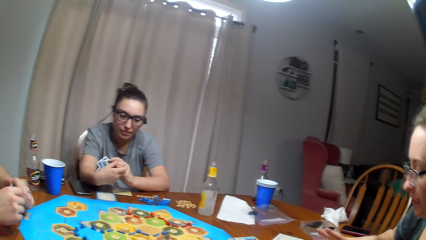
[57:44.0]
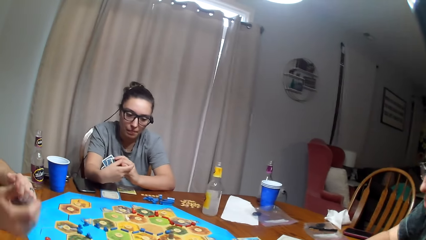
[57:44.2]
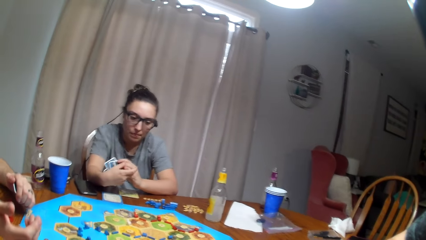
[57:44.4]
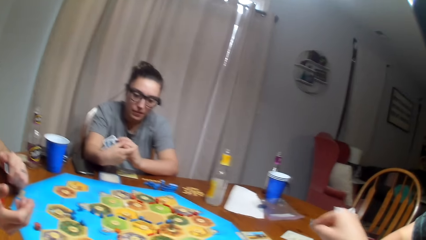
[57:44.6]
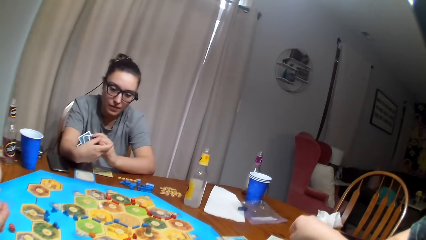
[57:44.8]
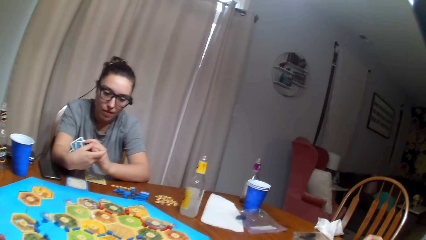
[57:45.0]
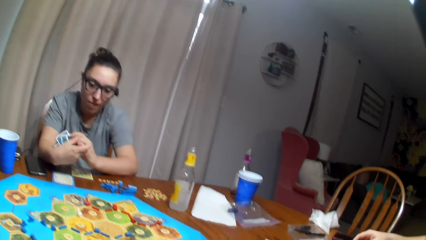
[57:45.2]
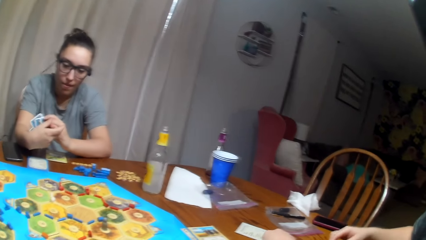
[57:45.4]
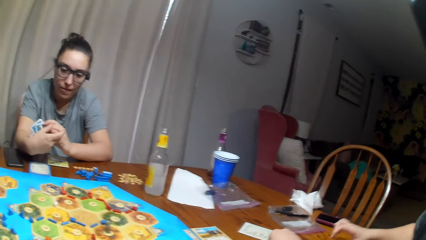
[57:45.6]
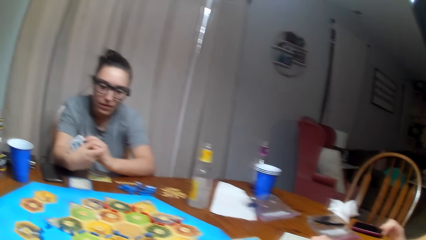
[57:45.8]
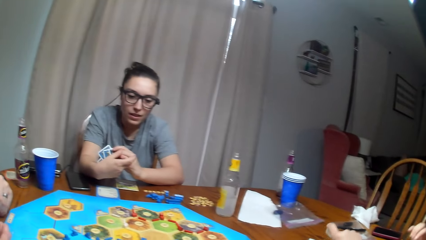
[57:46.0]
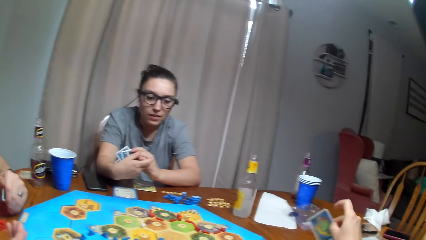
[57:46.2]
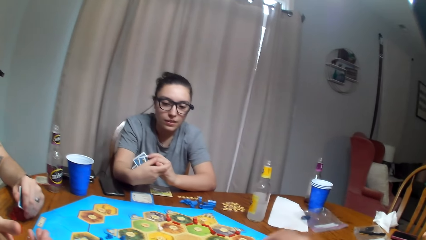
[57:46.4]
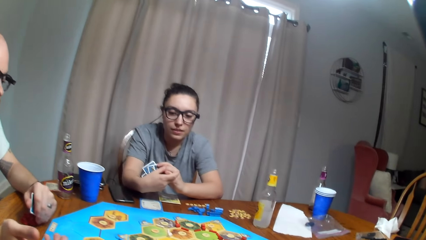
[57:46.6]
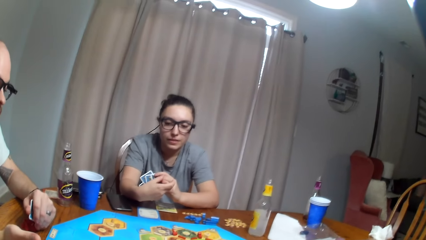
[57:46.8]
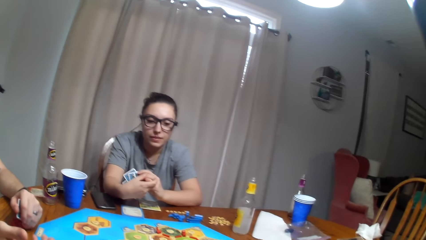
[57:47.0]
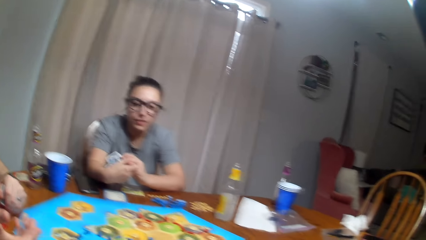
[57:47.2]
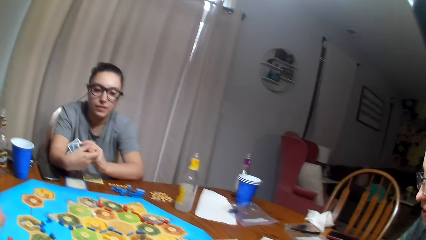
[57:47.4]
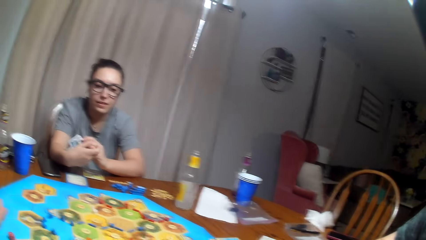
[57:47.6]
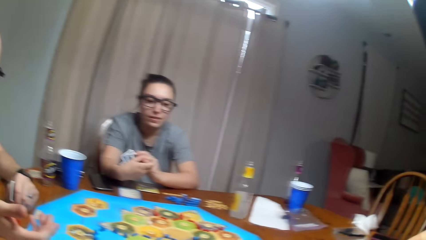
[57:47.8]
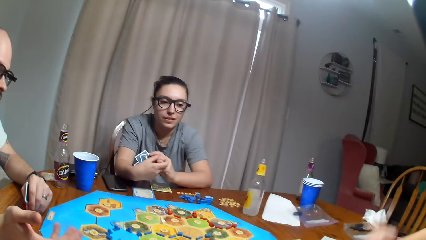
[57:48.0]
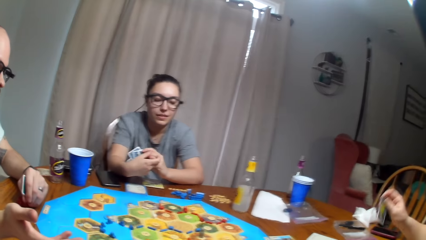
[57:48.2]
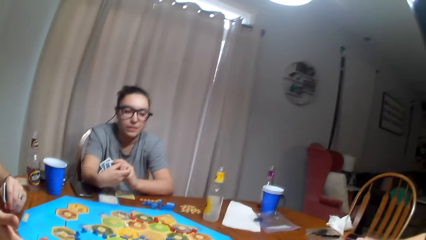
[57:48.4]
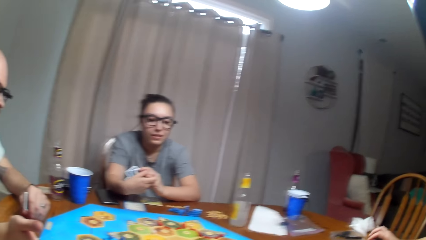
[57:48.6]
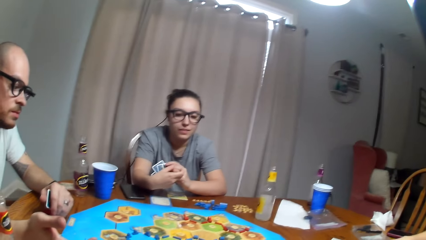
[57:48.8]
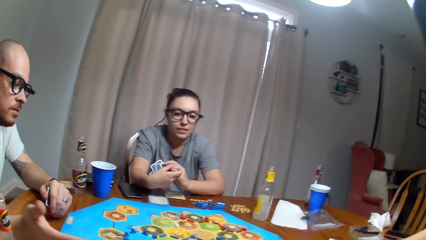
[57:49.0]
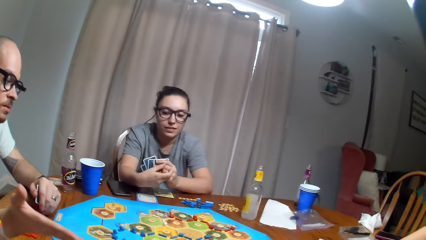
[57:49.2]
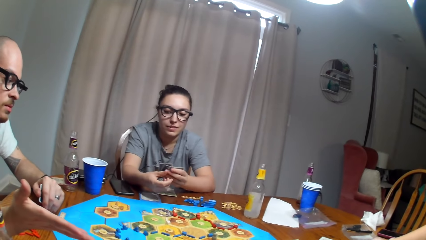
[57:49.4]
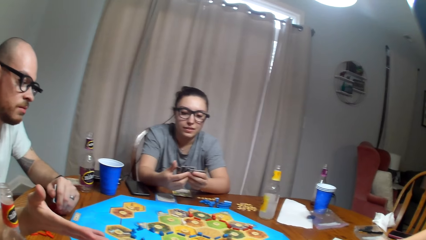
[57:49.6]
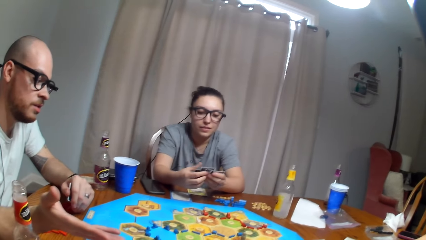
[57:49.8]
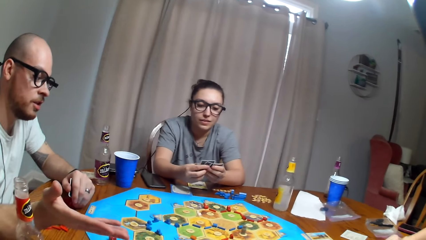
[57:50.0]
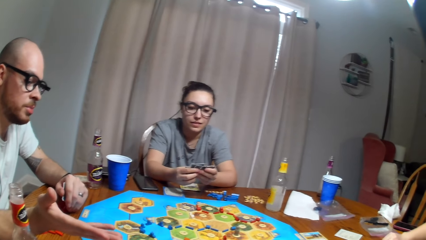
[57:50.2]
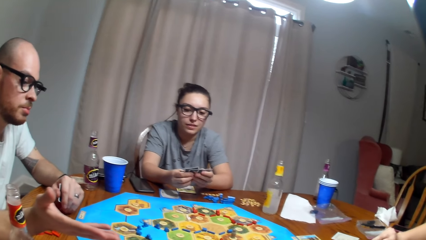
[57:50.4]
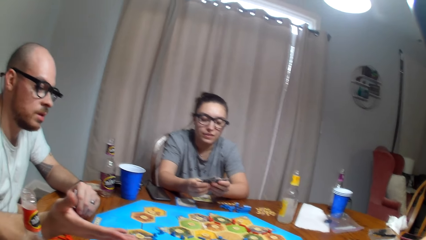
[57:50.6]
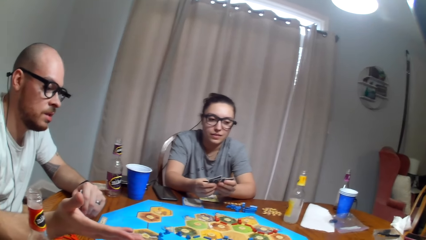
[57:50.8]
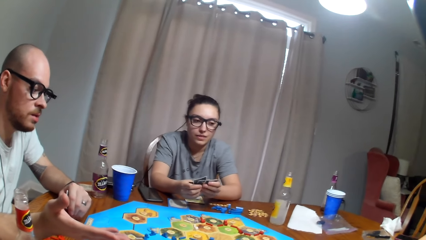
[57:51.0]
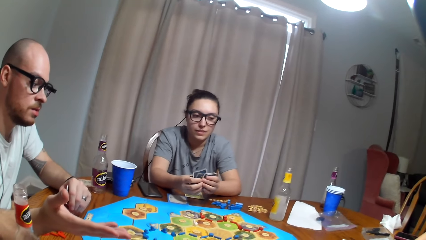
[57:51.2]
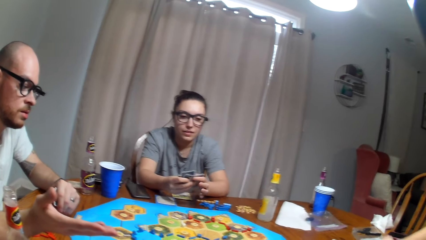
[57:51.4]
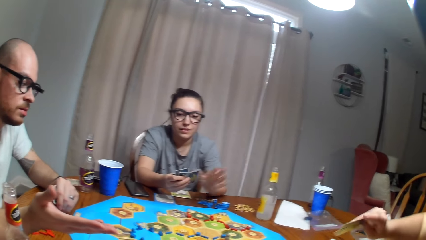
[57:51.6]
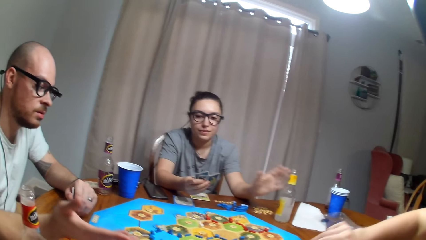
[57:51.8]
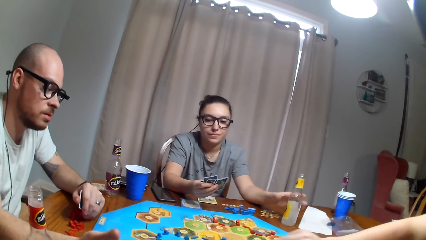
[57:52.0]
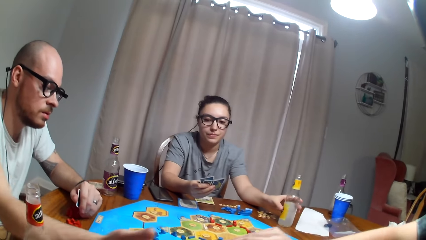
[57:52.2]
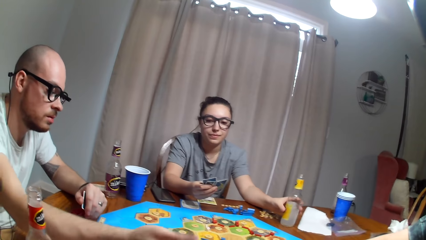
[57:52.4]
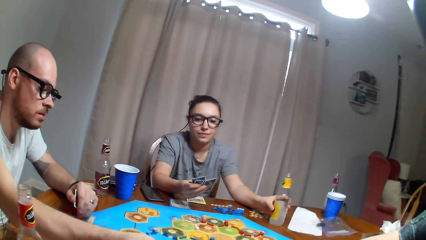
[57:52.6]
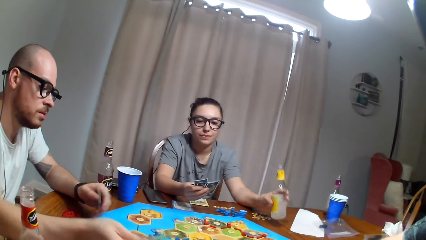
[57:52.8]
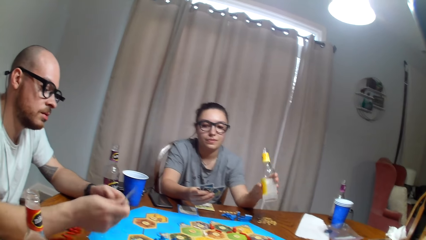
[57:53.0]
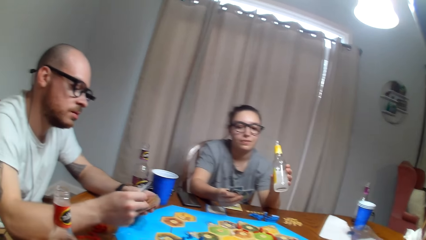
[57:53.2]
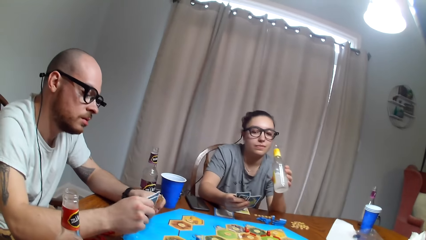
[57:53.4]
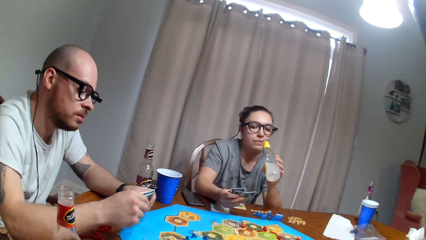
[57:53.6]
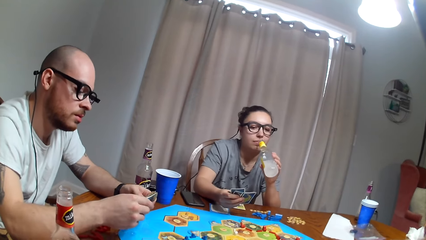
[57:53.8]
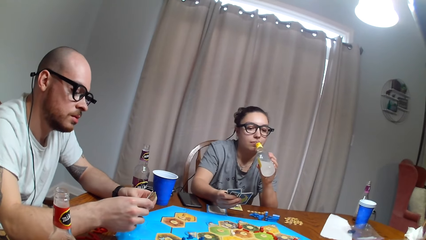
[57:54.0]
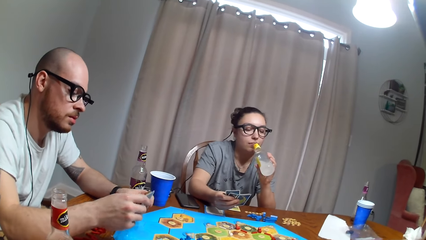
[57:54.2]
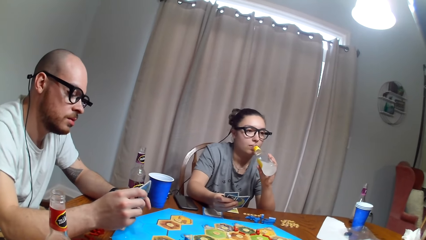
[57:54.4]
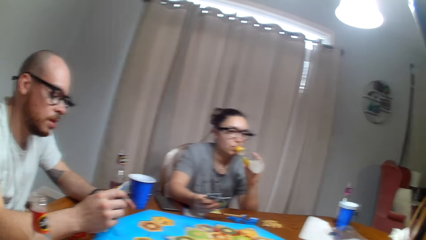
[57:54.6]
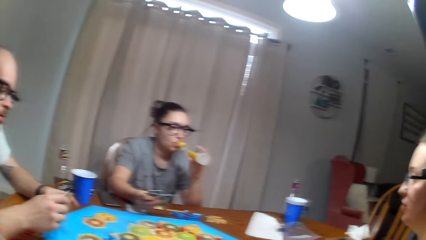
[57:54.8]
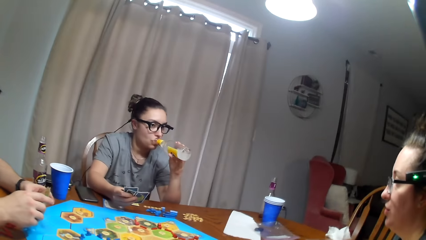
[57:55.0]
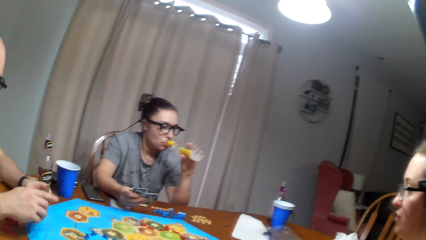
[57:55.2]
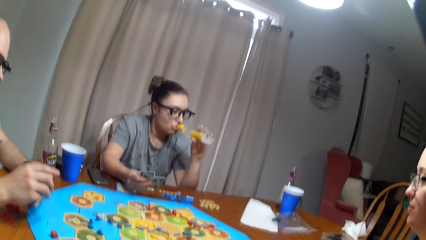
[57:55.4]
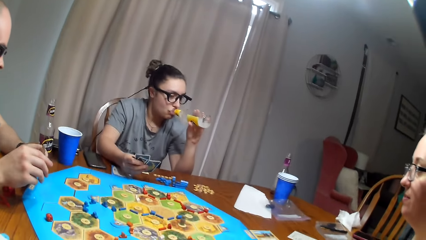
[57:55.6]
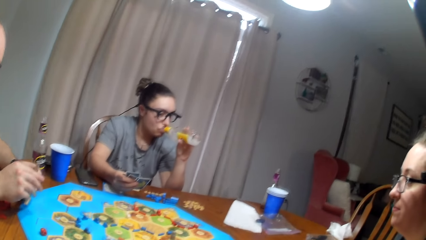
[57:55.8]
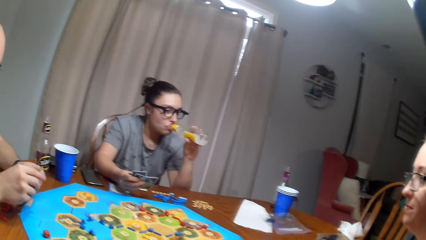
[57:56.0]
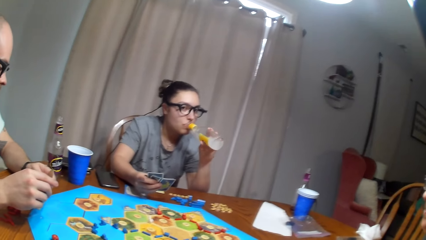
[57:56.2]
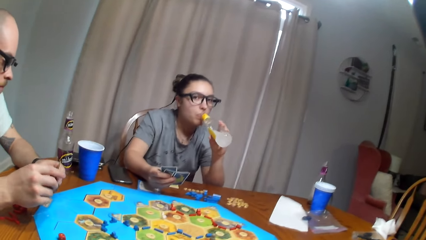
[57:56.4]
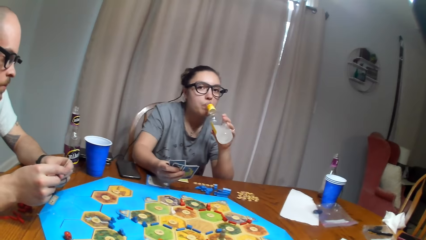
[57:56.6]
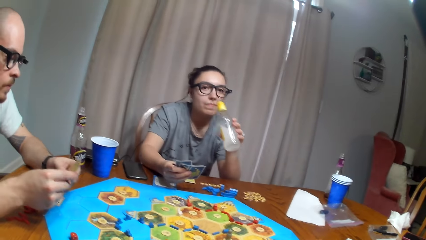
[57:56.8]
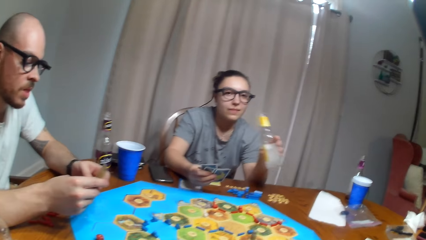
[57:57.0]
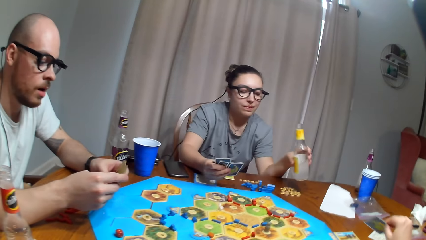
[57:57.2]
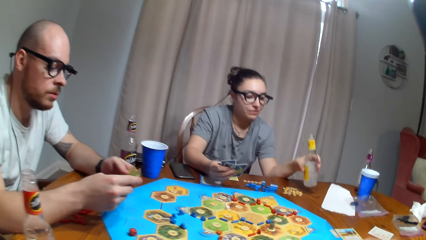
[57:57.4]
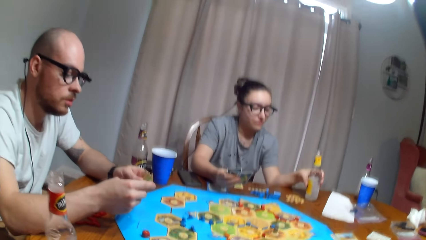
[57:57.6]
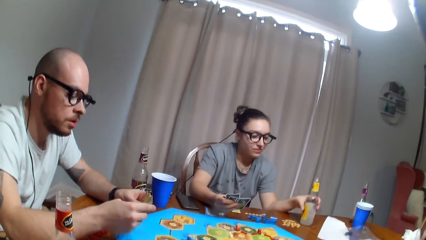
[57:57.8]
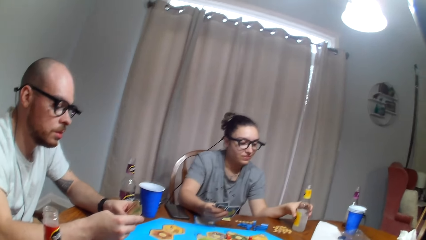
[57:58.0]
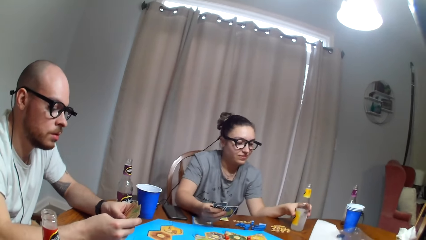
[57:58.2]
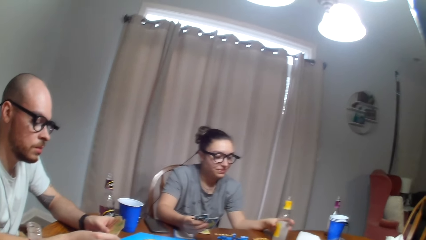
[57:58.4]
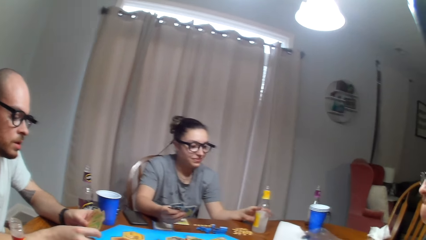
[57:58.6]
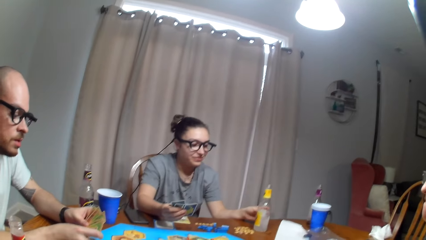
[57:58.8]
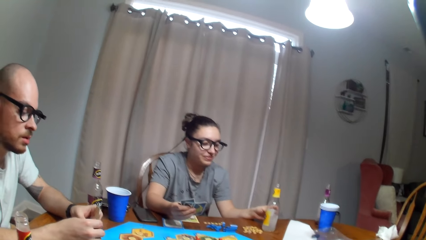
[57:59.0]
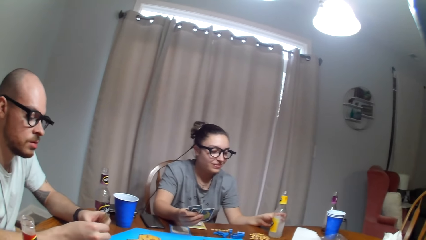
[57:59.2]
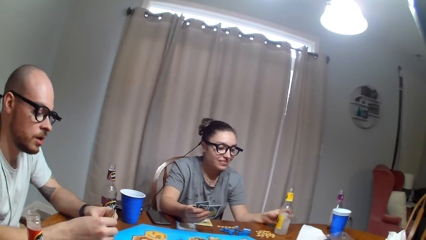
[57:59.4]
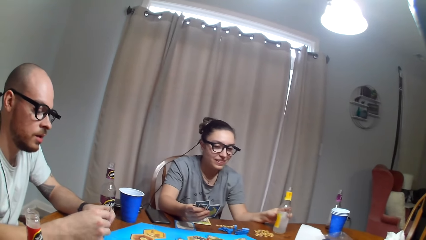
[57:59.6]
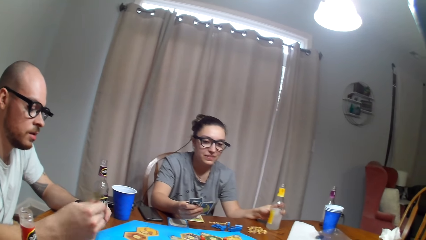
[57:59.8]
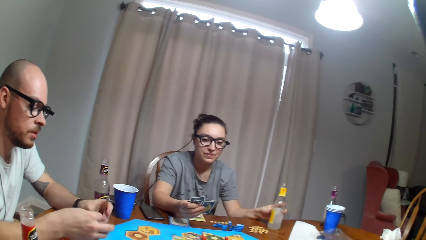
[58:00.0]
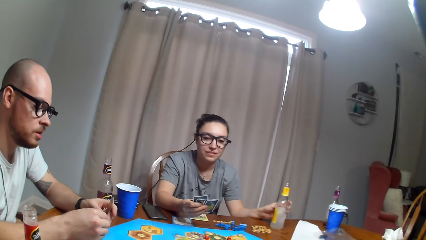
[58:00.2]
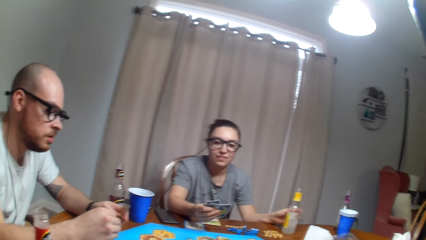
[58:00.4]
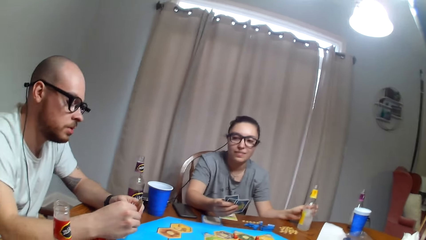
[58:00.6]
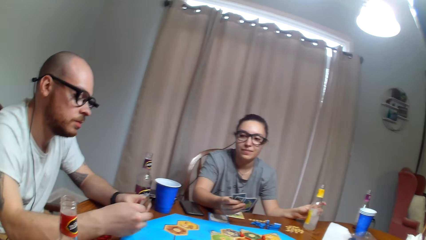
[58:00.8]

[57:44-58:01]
A person picks up cards. Another person picks up cards from the first person. A woman picks up the bottle of the juice and drinks the juice or soda. The woman puts the bottle on the table. The camera wearer picks up a card.
